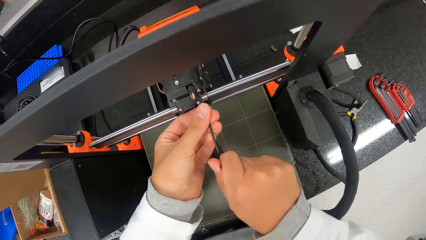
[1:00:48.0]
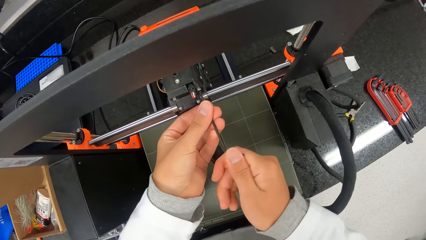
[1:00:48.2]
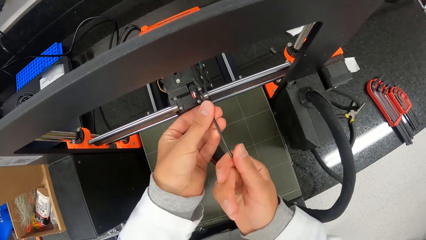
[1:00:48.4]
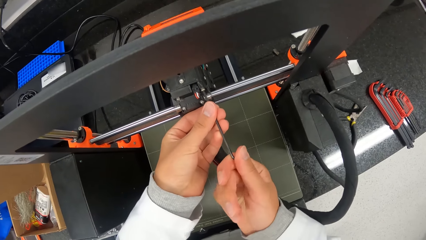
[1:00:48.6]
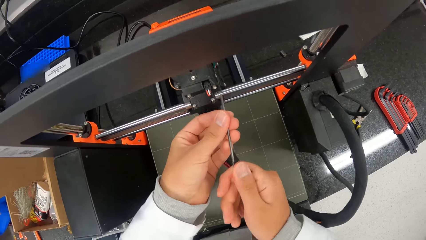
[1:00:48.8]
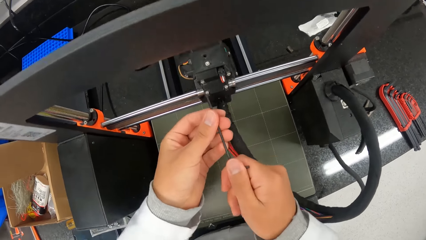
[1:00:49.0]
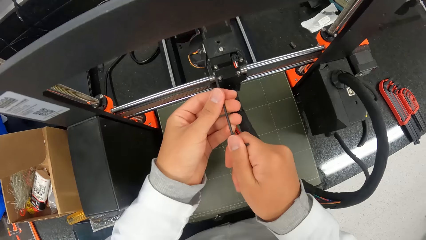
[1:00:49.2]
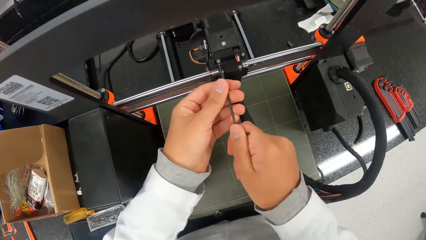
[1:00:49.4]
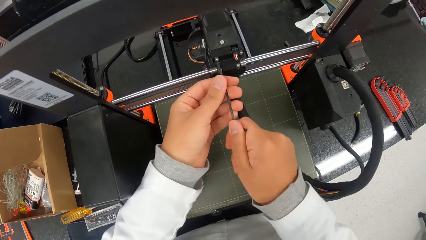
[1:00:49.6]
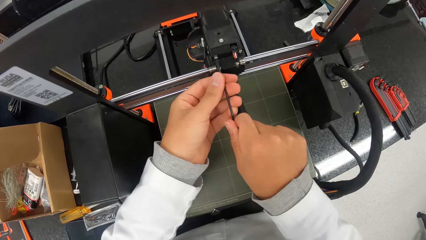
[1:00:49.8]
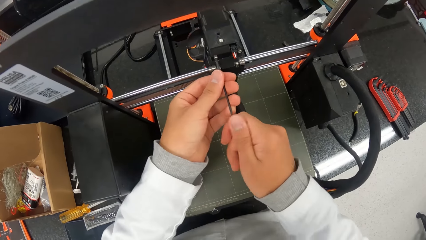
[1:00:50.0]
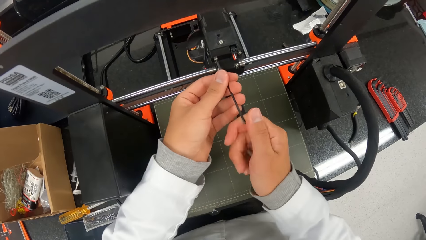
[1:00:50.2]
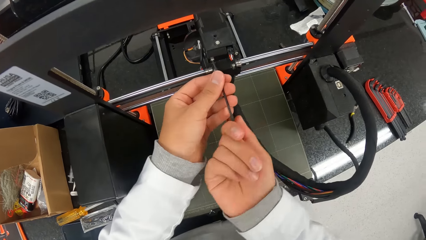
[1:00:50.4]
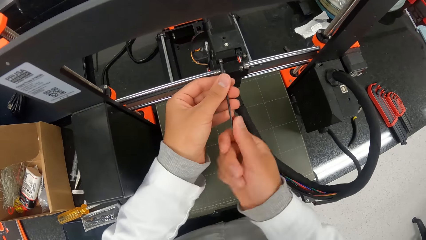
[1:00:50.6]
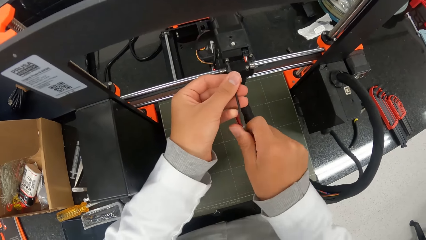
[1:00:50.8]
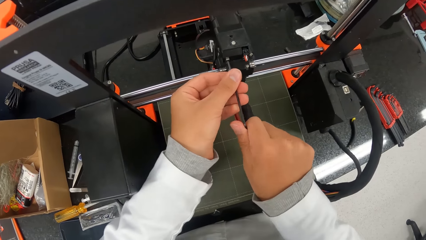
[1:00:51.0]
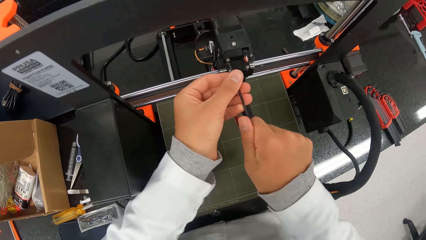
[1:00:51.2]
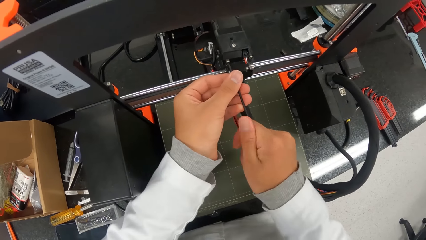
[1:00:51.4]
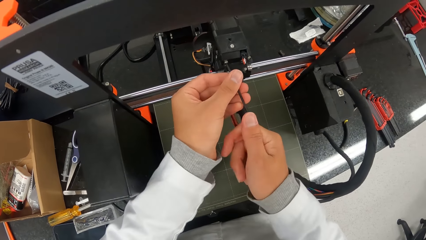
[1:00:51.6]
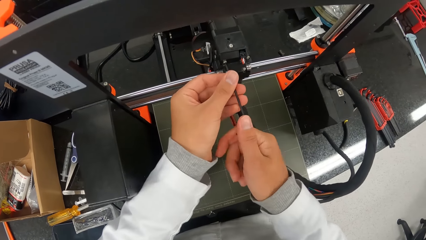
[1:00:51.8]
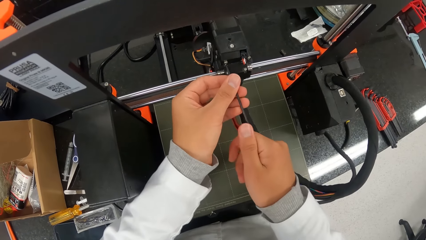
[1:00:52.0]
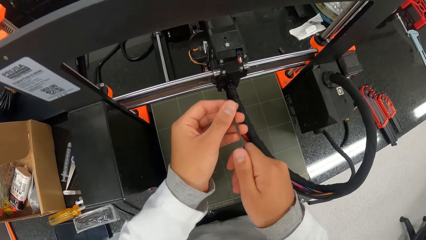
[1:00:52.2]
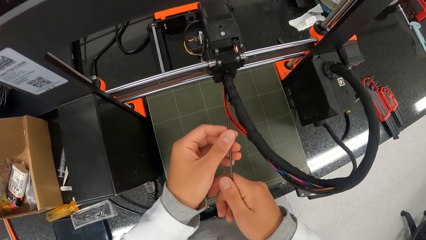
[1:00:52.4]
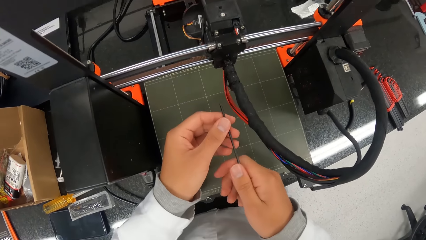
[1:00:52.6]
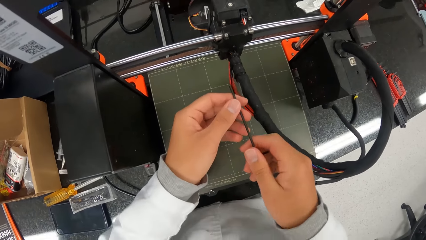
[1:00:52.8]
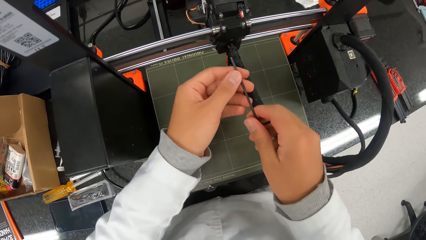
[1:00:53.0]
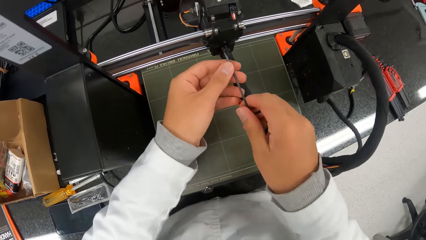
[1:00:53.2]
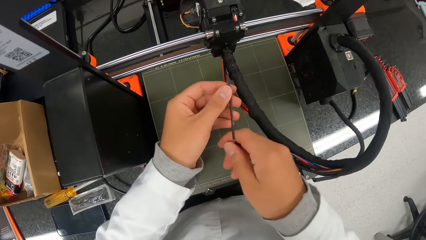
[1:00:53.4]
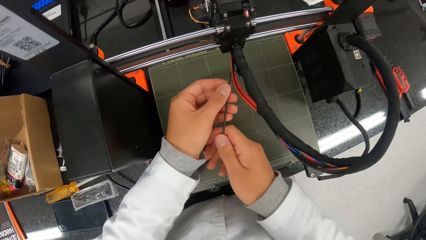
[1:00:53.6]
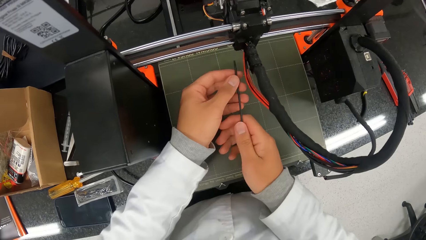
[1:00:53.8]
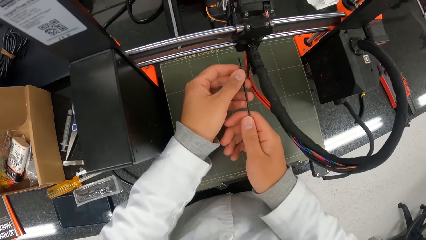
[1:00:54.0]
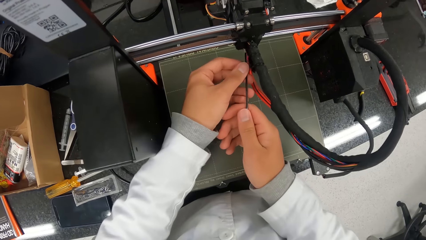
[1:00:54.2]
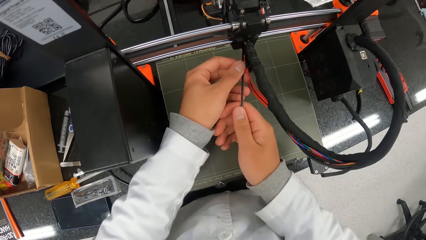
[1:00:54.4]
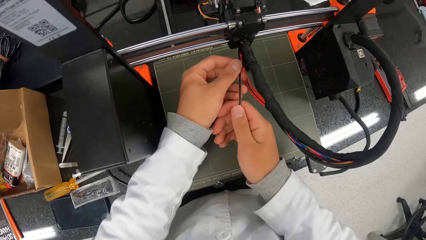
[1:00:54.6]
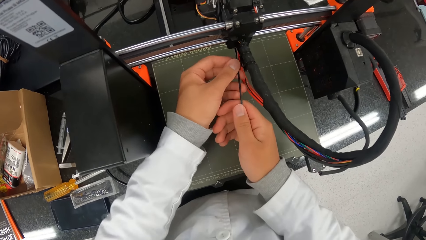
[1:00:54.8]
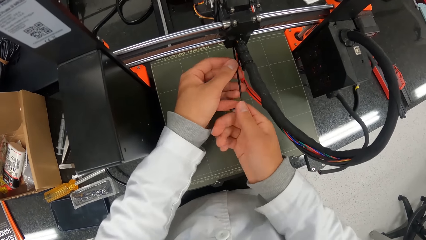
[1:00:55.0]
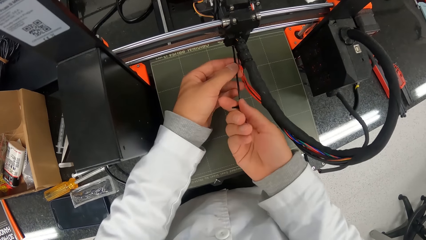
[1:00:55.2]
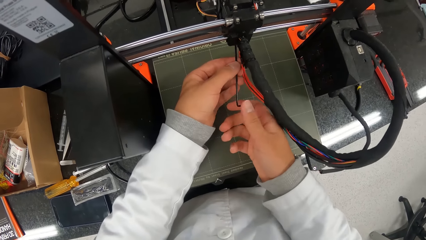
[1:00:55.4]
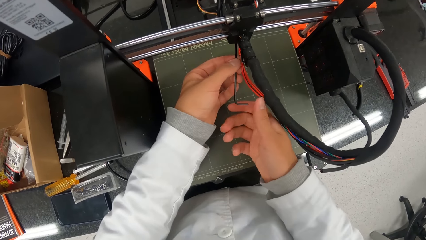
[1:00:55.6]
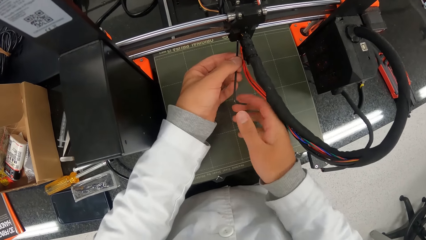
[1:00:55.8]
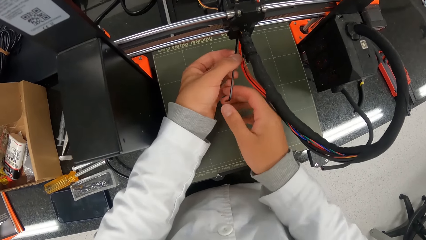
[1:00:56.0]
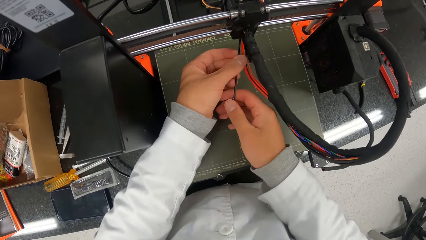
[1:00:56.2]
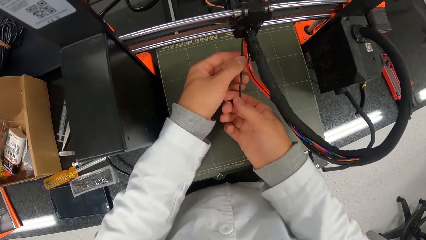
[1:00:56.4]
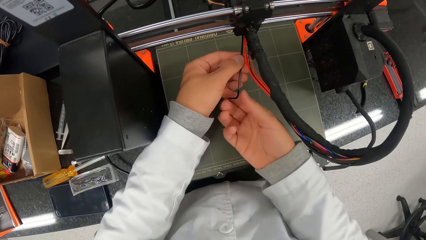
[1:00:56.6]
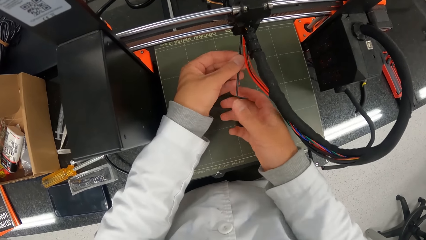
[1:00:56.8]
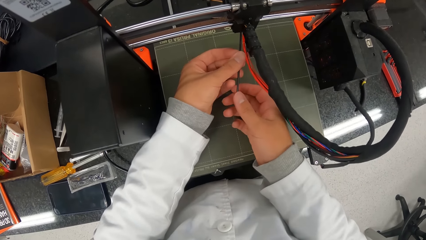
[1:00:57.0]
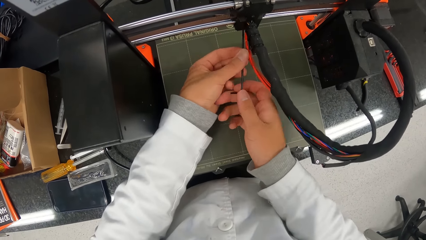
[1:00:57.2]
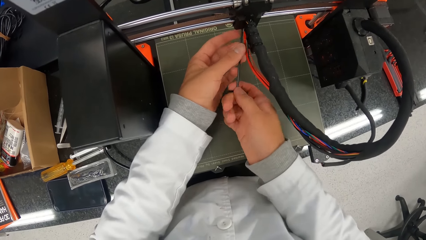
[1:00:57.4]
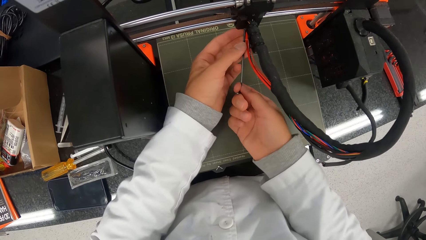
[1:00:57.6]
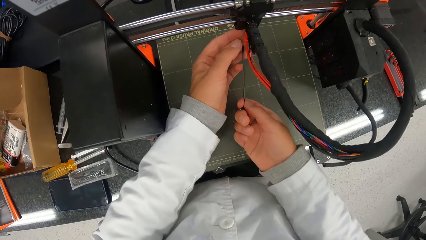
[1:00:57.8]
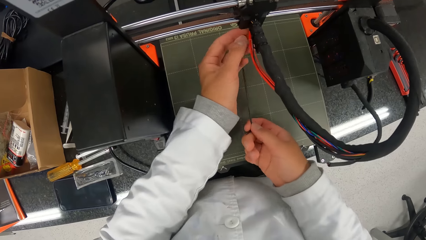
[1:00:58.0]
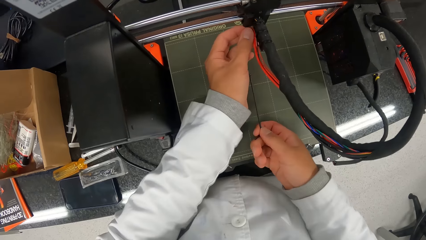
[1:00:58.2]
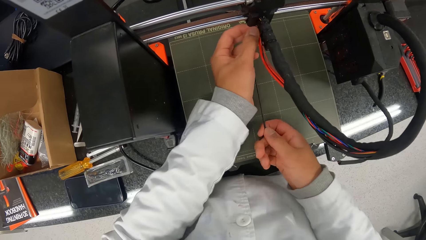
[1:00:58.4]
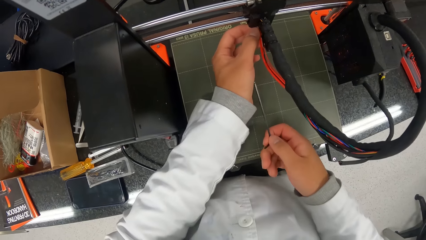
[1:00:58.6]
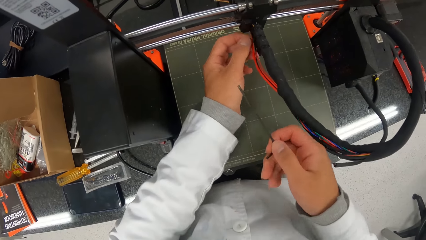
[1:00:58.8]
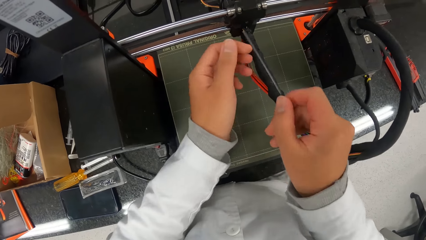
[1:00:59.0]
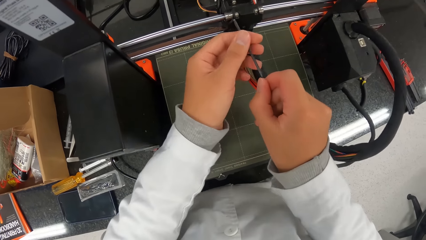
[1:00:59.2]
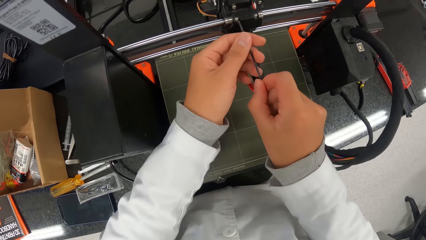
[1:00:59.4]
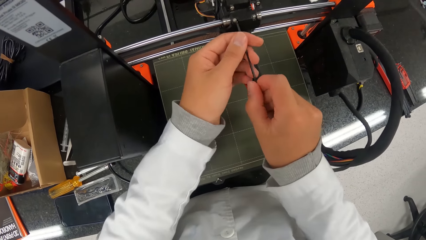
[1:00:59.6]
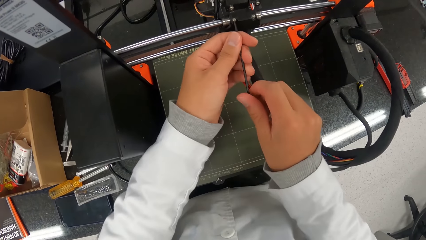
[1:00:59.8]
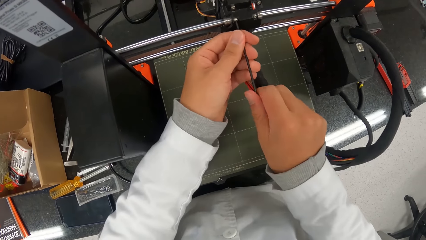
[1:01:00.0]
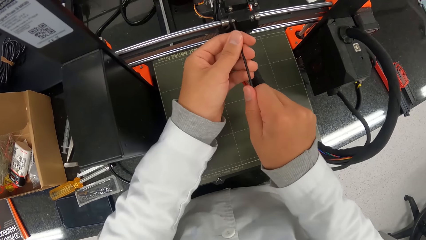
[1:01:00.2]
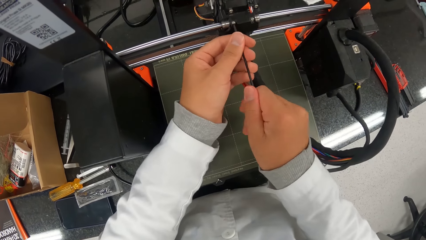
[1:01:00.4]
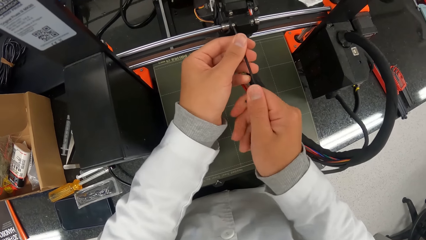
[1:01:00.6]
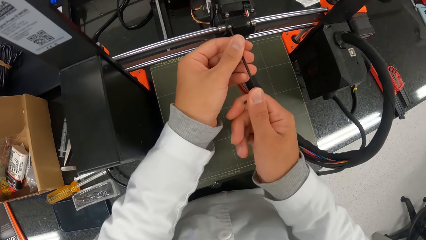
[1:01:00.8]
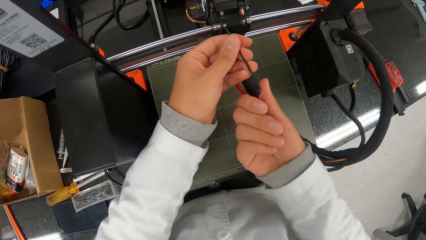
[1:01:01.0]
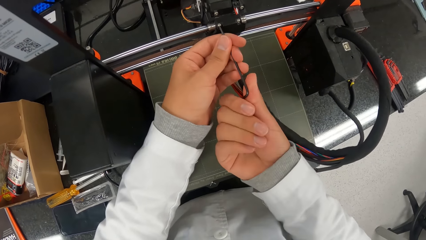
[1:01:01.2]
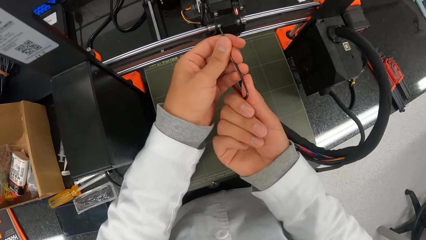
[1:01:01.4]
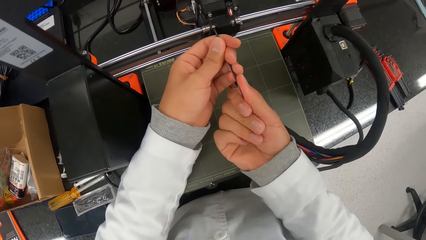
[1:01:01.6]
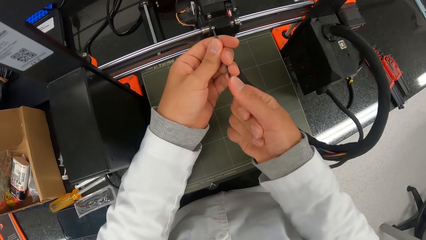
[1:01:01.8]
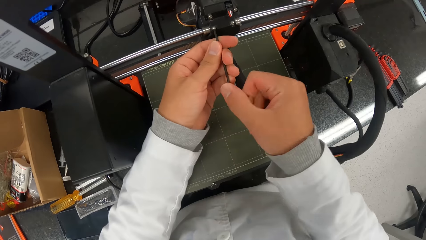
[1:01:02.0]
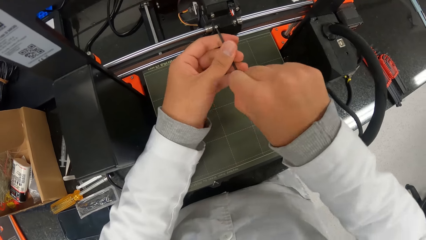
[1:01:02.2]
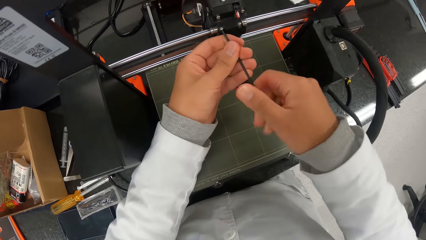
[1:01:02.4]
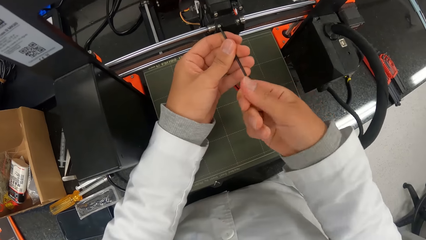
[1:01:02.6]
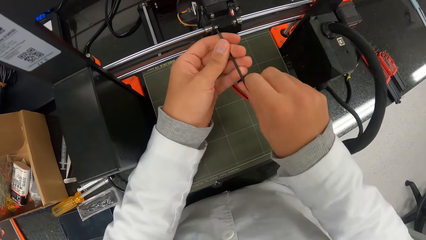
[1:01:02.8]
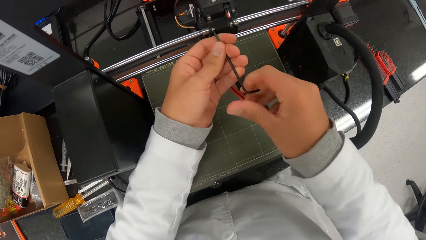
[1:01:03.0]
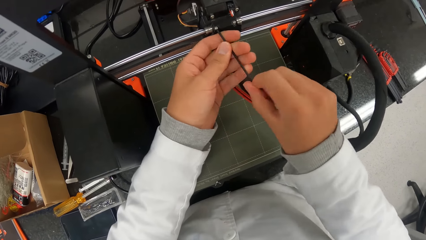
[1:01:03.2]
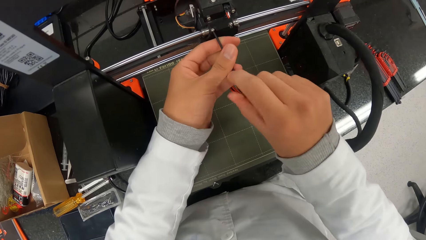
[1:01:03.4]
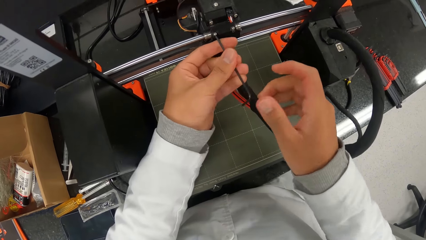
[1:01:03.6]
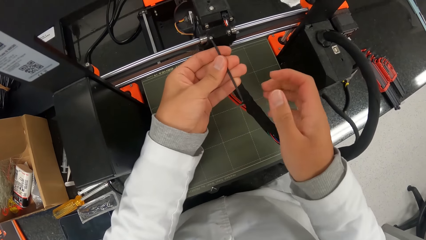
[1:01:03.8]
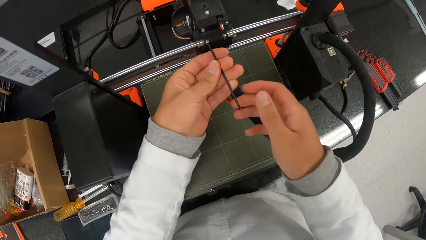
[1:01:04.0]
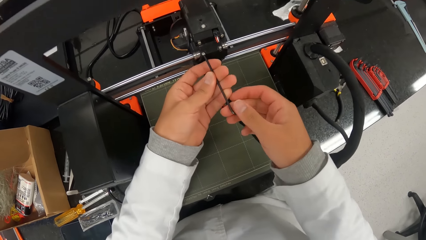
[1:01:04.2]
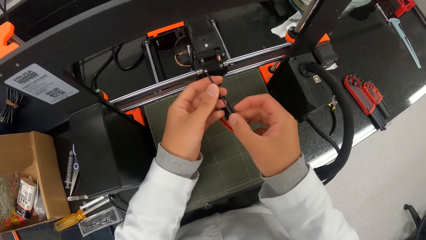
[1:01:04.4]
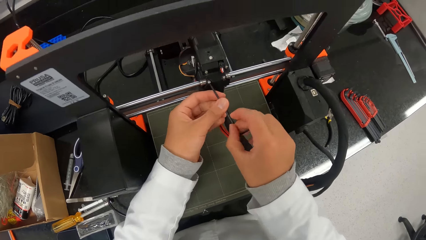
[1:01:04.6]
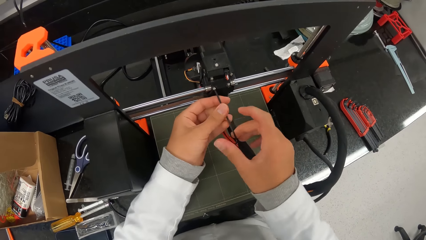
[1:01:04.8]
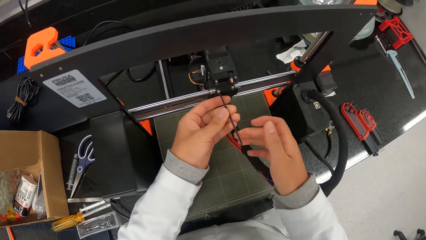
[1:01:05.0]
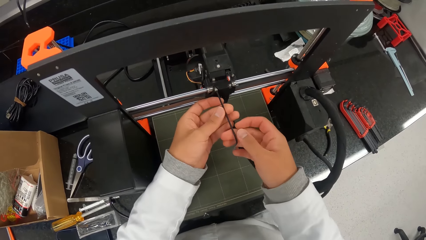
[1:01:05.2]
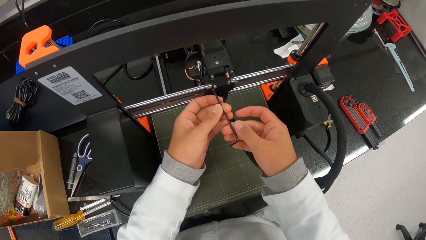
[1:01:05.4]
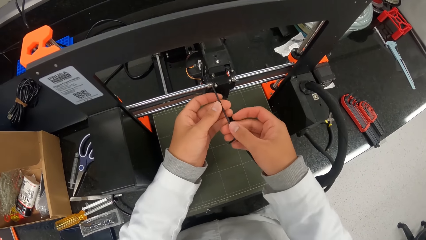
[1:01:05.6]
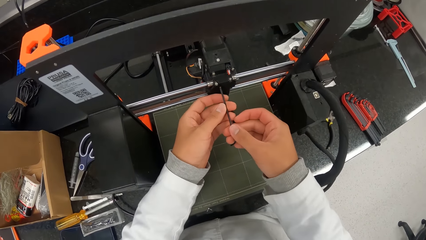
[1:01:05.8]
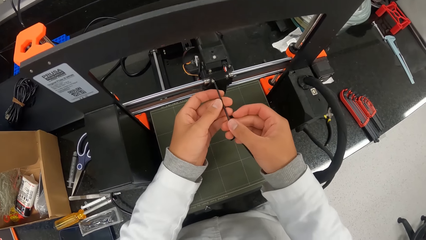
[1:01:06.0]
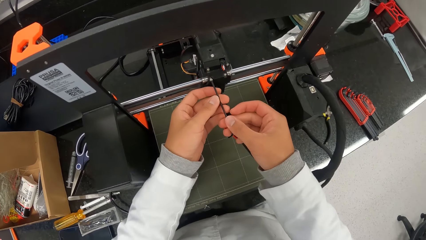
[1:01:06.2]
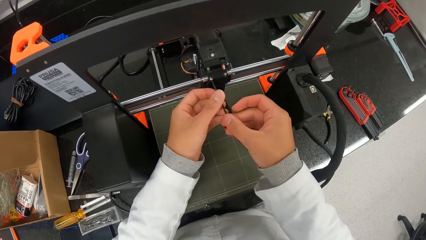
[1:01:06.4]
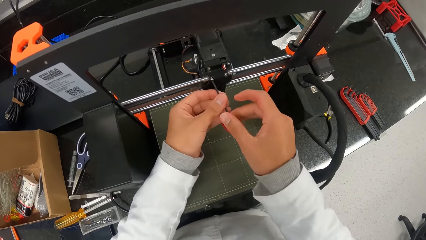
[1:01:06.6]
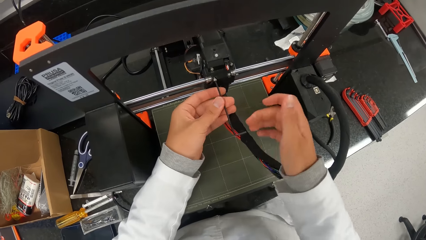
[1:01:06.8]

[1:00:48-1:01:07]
The camera wearer dislodges a screw on the hotend assembly with the allen key in his hands. He screws the lower part of the machine. He dislodges the screw on the hotend assembly with the allen key in his hands. He touches the screw on the hotend assembly with his left hand. He touches the screwdriver. He screws the upper part of the machine. He dislodges the screw on the hotend assembly with the allen key in his hands.
